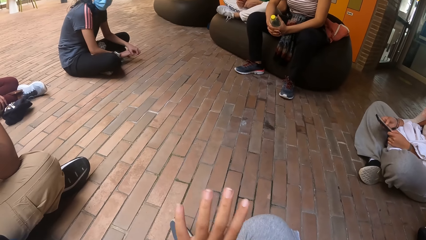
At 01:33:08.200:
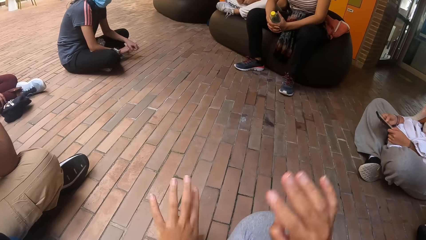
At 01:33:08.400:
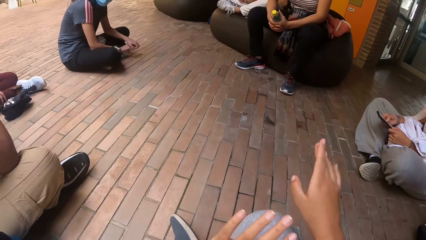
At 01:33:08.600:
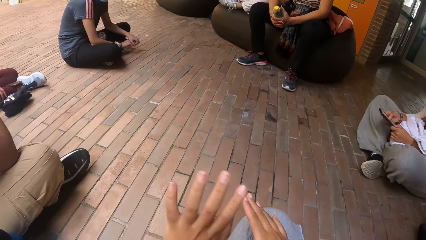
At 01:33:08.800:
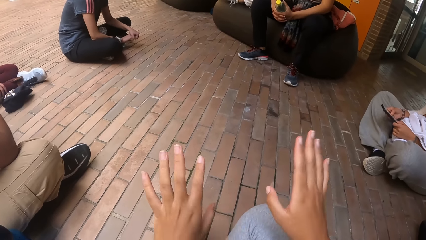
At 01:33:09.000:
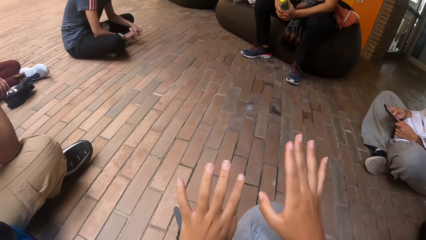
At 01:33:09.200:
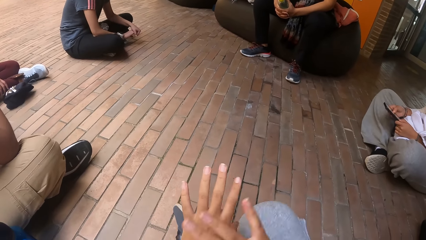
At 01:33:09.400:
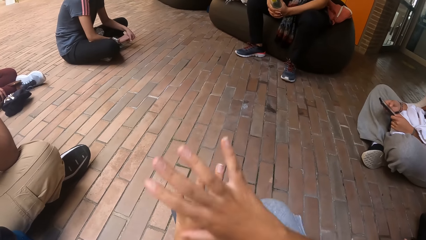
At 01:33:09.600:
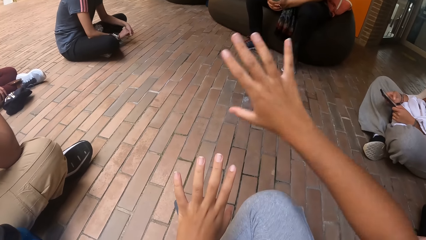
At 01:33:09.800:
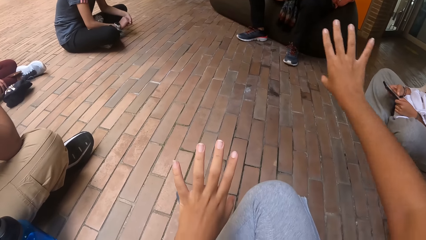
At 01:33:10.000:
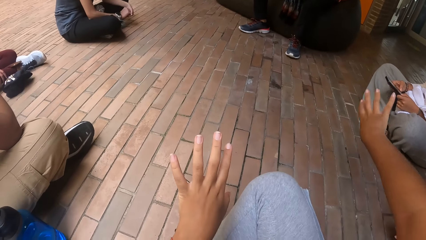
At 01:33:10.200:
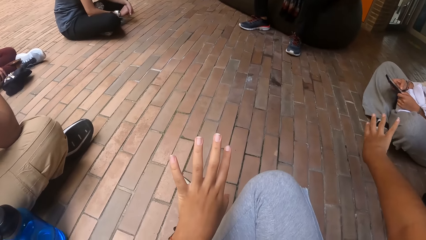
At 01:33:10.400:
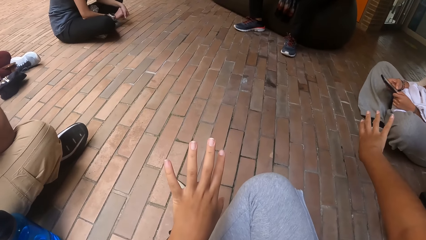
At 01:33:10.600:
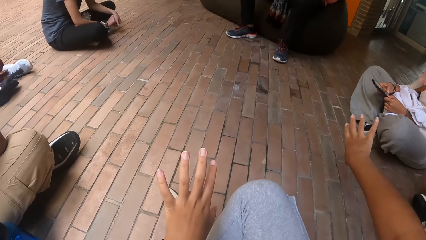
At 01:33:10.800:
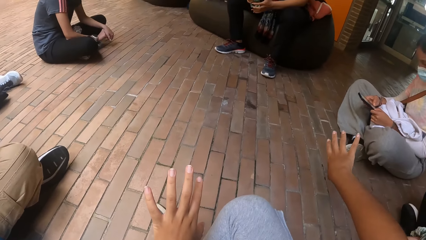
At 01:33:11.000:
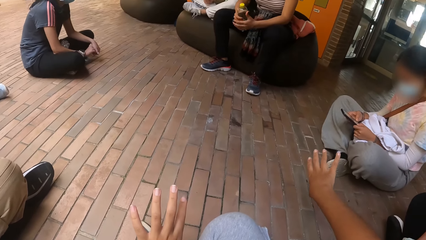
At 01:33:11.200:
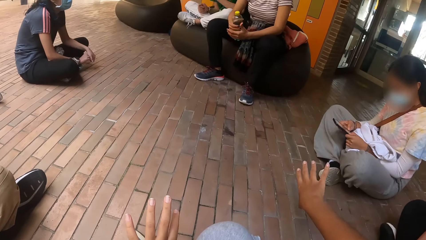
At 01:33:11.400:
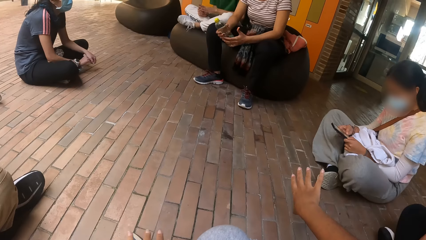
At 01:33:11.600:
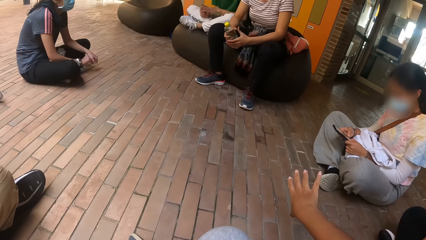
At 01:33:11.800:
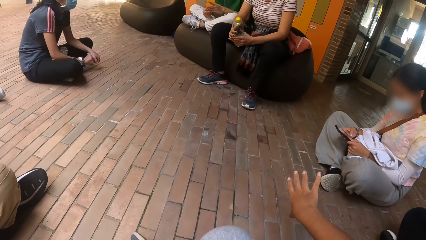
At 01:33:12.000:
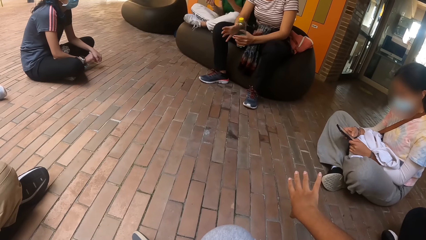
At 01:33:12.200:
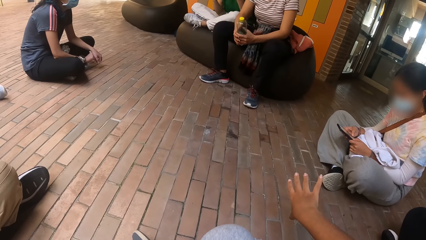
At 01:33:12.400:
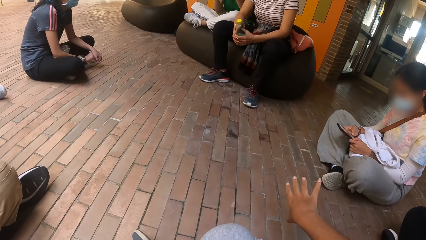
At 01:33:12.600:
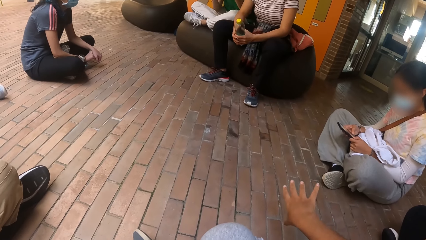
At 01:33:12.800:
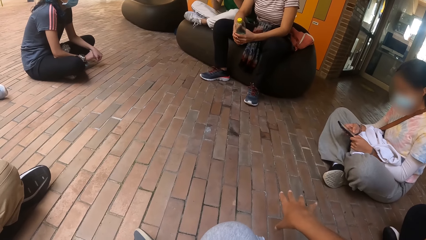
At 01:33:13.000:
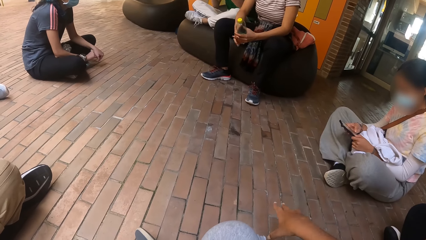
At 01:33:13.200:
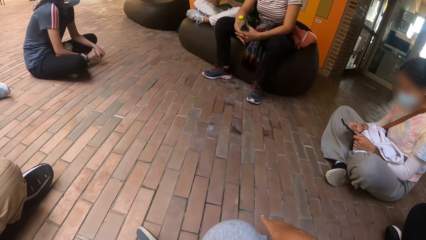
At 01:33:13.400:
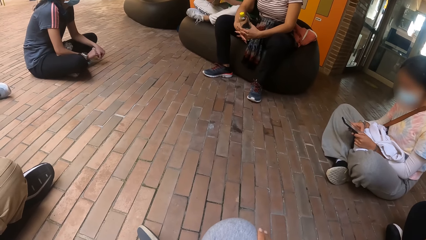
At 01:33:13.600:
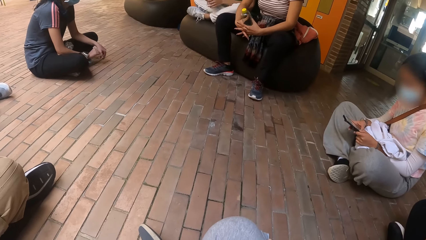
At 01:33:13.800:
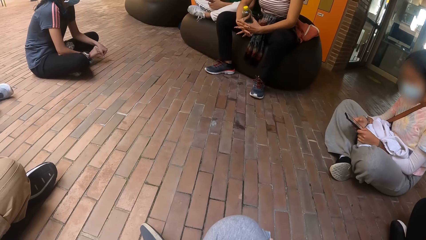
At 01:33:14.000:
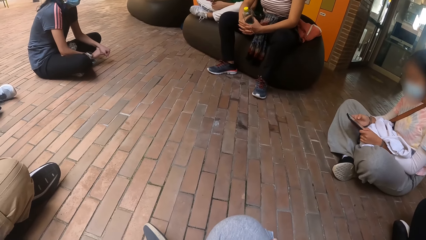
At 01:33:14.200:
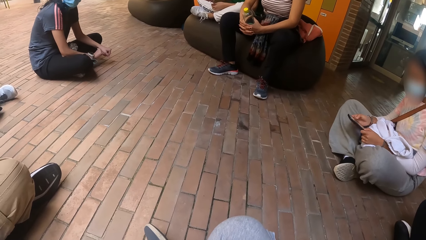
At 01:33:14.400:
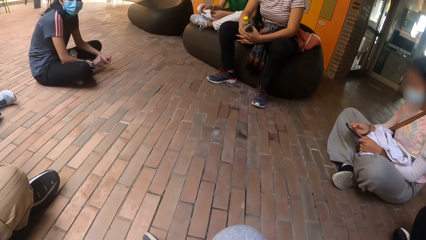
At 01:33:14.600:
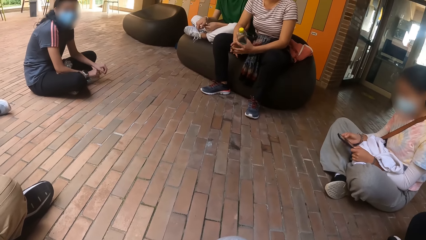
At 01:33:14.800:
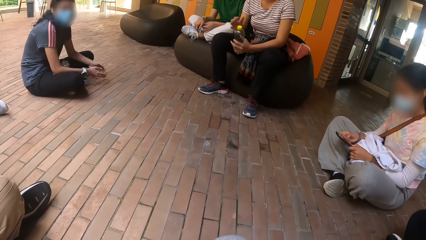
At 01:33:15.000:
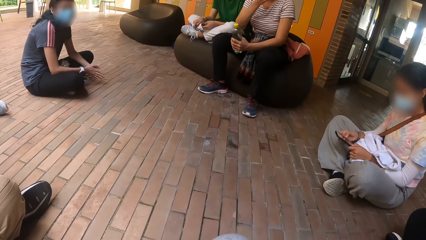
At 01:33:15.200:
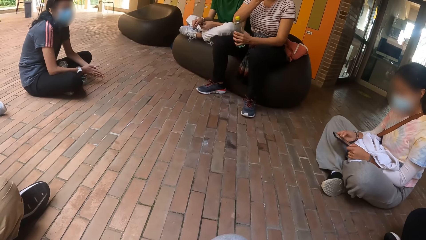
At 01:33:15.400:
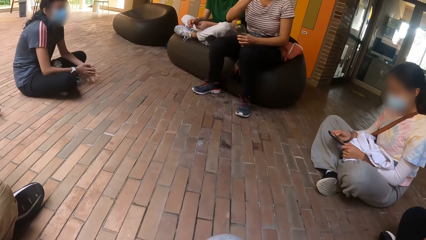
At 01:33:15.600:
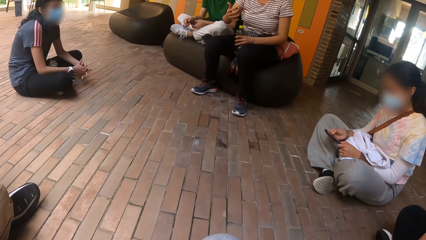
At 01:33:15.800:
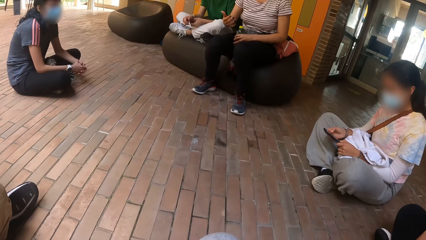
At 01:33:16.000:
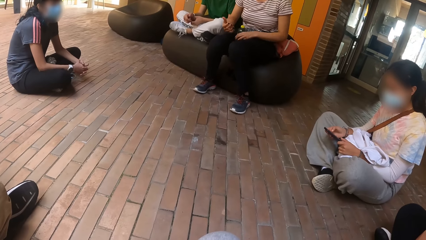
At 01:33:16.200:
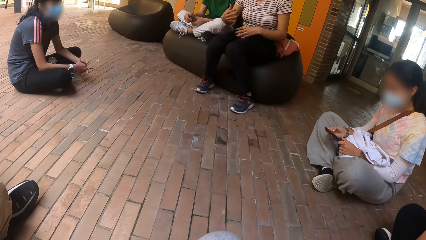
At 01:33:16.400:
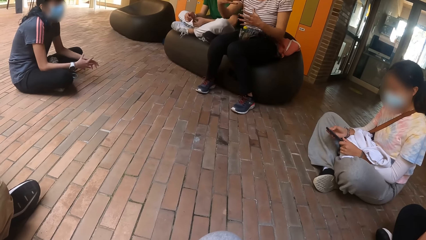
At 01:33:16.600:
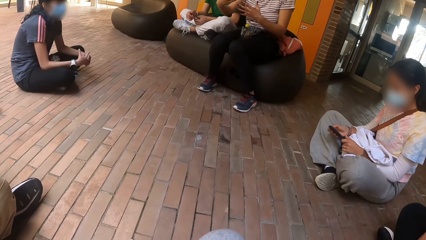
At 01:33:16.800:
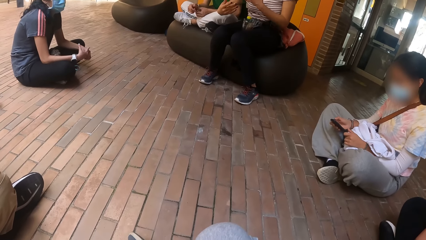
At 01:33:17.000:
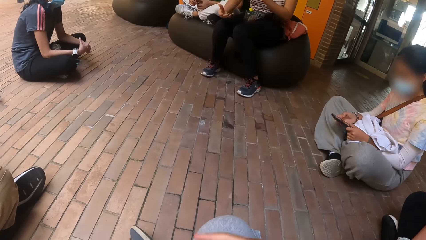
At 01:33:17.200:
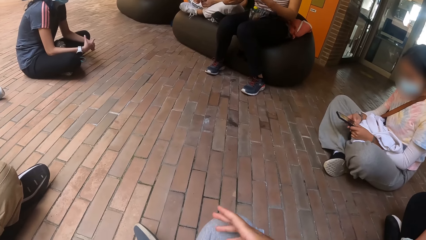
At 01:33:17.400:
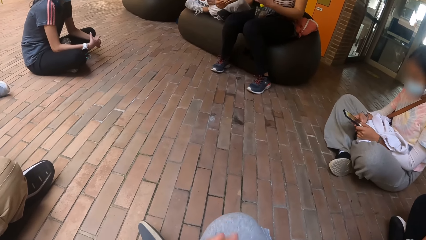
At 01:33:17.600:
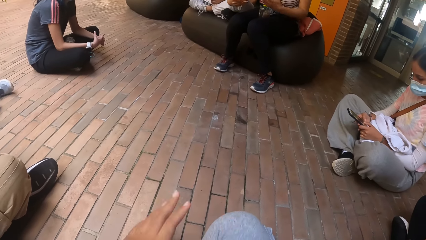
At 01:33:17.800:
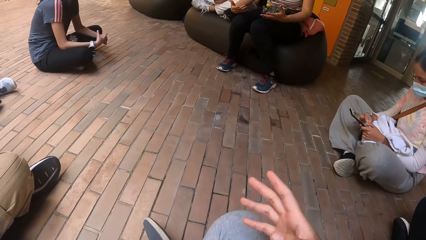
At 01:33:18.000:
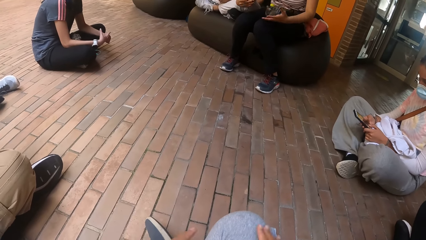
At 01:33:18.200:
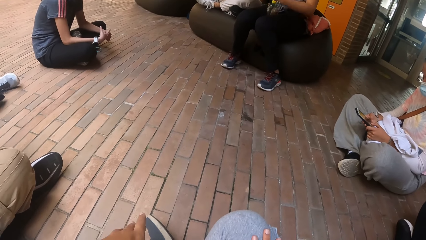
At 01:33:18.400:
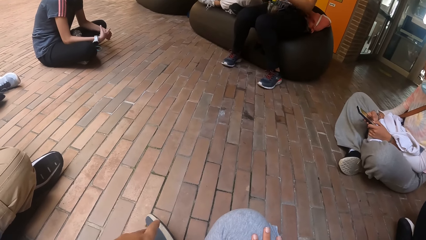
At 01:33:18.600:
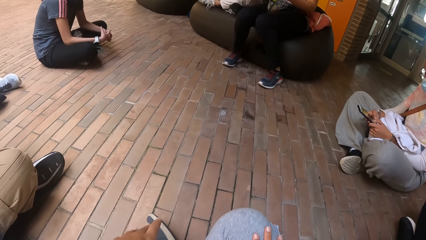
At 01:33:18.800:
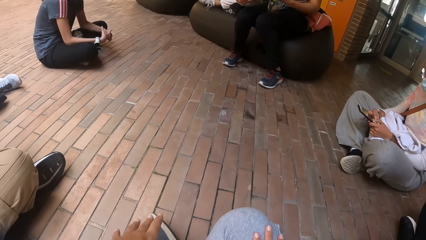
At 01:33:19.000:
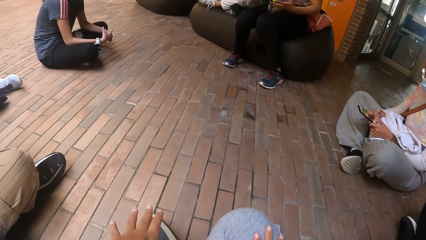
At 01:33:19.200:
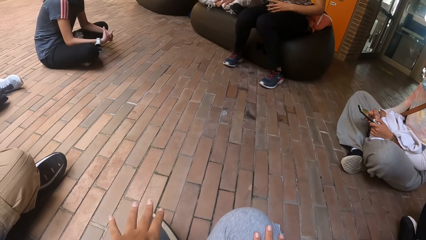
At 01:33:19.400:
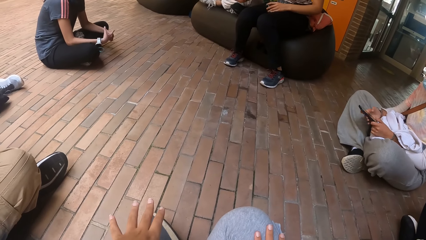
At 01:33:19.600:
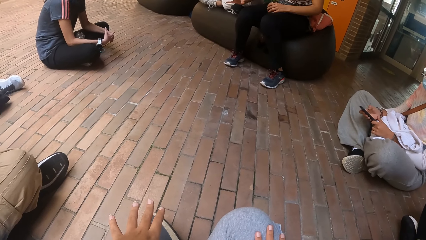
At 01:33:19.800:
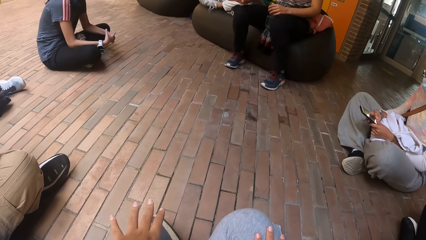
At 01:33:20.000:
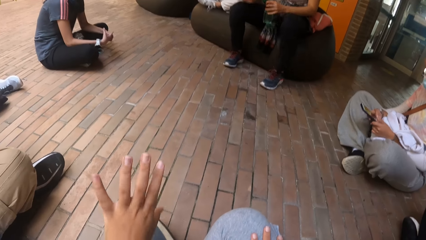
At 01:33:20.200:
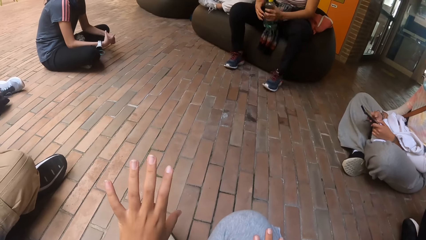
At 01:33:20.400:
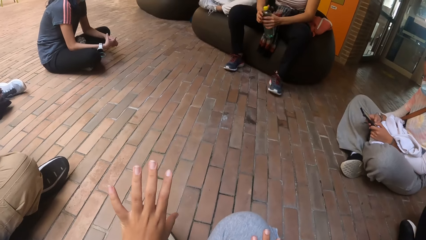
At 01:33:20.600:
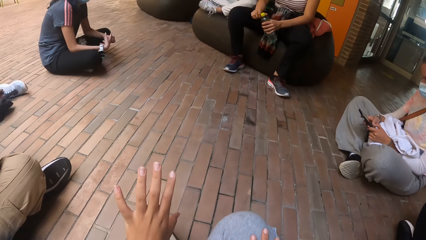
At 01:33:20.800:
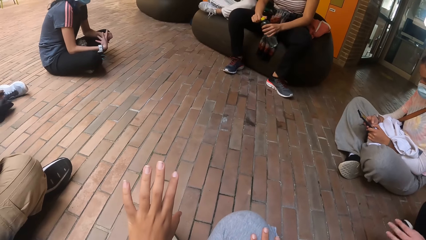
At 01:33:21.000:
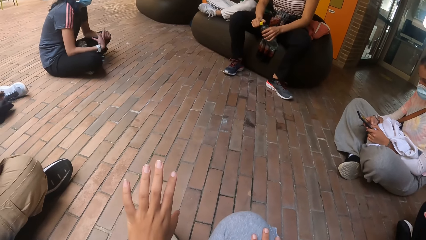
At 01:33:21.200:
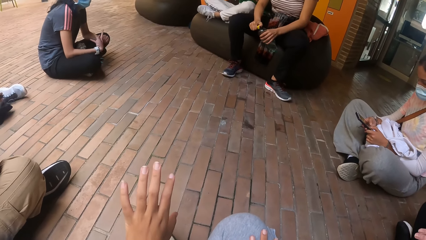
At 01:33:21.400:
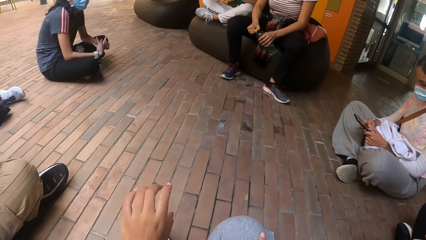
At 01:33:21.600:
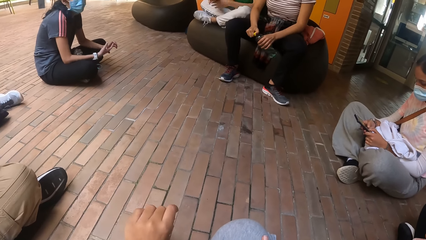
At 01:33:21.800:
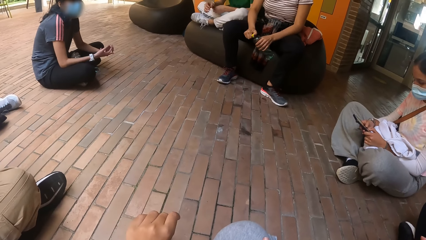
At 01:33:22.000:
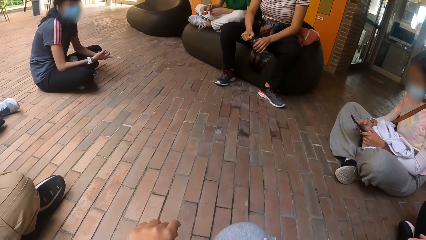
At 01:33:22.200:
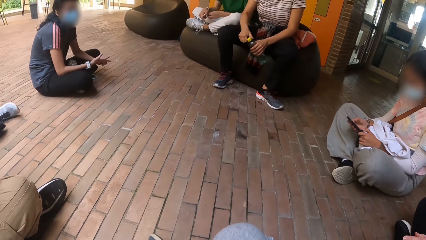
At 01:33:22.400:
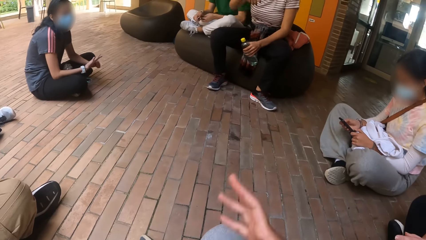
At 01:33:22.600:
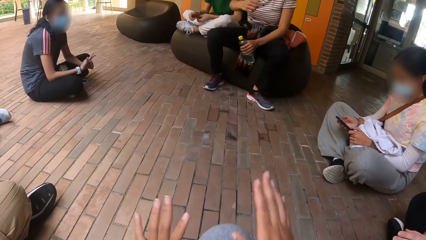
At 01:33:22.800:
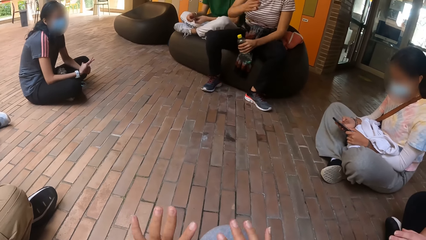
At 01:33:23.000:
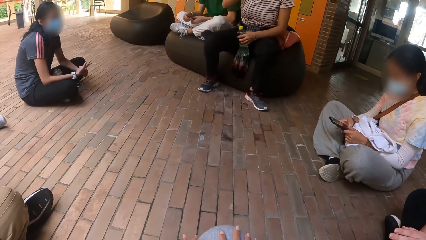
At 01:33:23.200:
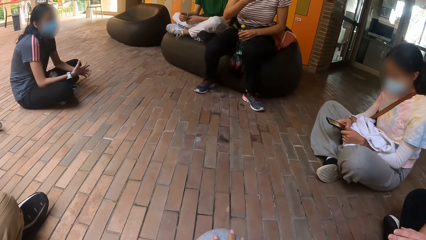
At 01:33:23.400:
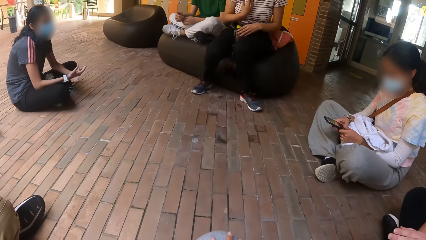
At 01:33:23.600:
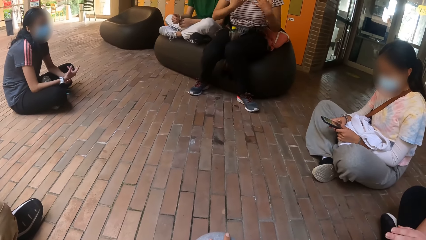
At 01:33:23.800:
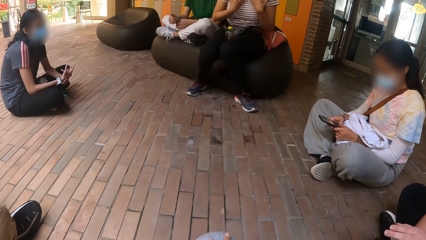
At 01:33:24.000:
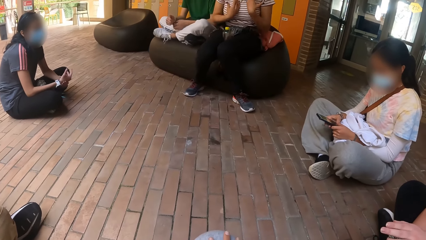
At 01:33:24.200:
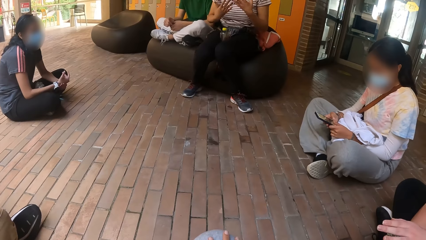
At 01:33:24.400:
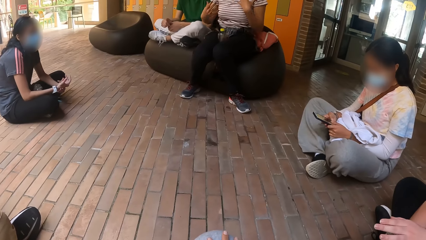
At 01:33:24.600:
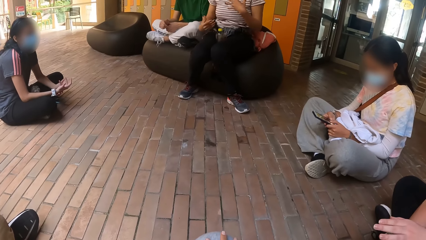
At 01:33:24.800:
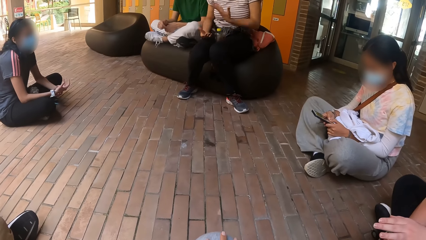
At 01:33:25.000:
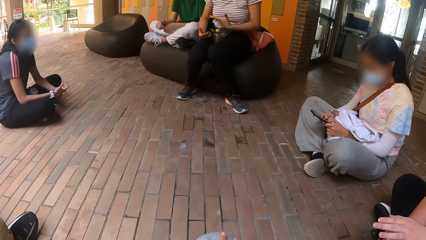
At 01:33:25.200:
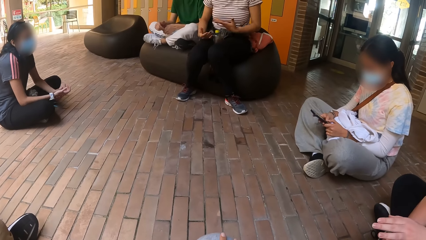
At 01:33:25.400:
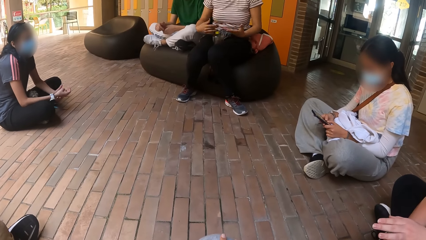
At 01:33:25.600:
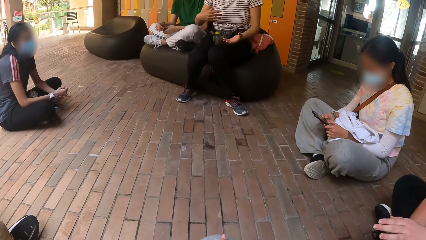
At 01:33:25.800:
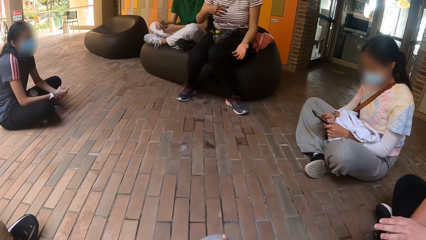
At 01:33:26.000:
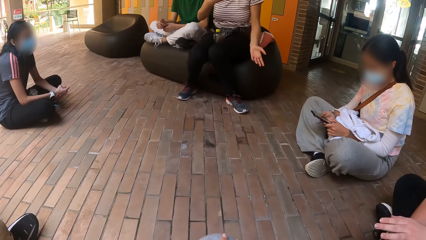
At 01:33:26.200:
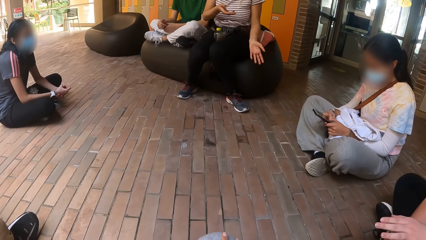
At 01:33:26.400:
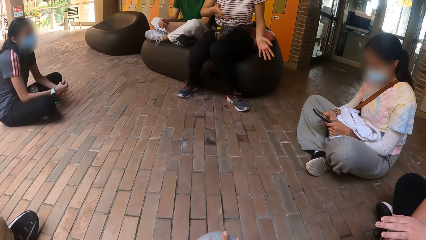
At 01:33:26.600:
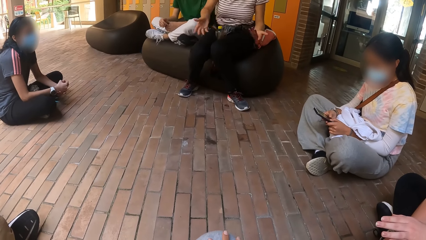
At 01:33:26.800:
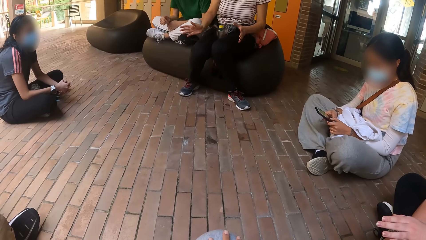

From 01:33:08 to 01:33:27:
The camera wearer gestures with hands. They look around. They raise a hand. They gesture with hands. They look around.
